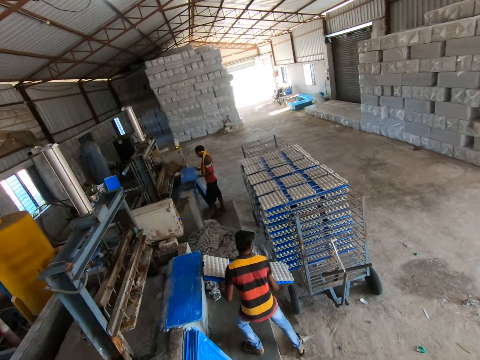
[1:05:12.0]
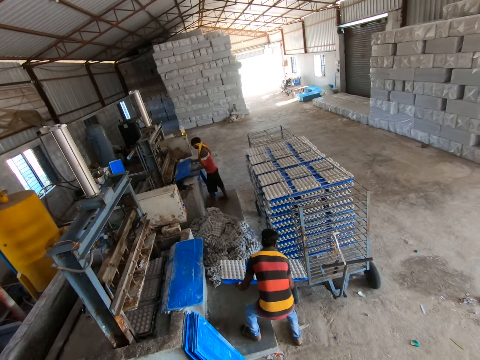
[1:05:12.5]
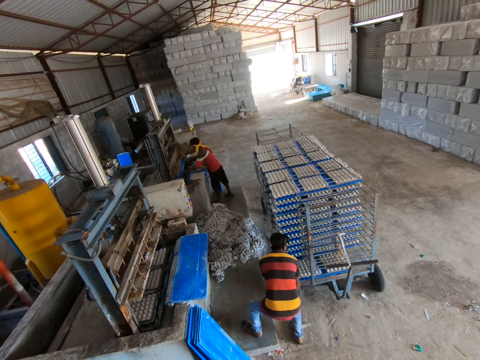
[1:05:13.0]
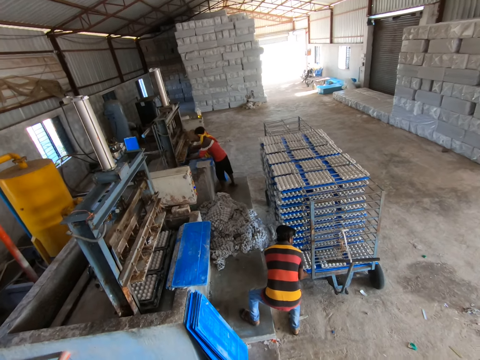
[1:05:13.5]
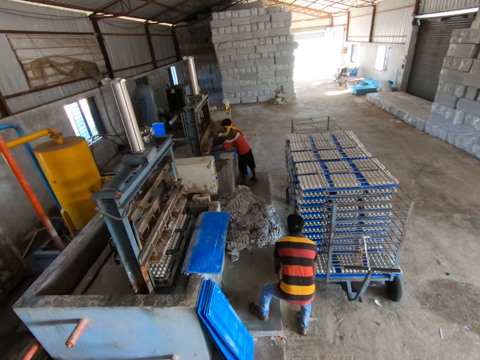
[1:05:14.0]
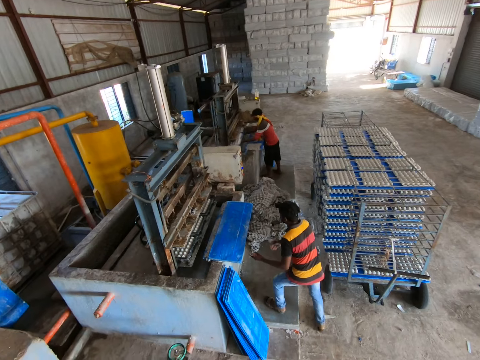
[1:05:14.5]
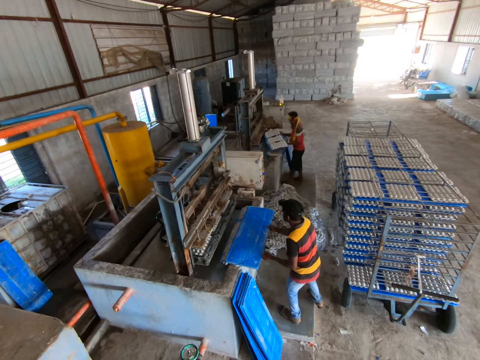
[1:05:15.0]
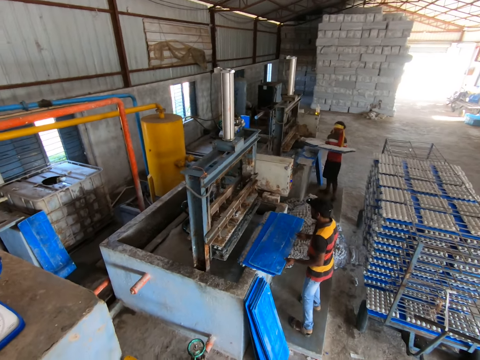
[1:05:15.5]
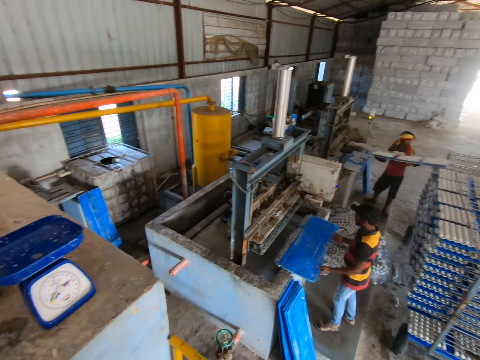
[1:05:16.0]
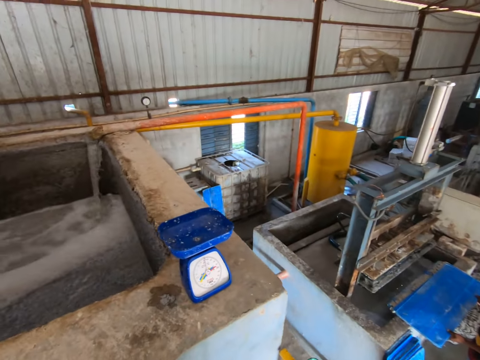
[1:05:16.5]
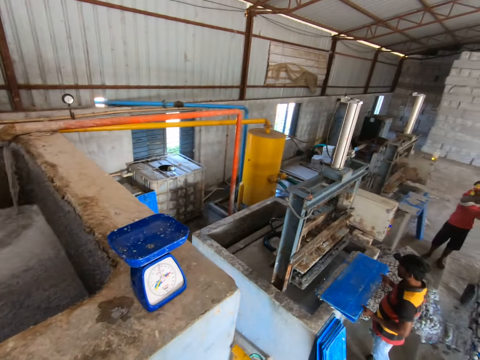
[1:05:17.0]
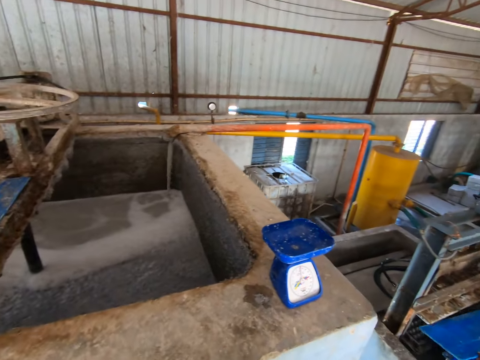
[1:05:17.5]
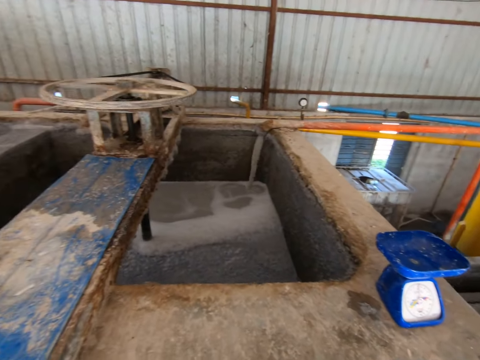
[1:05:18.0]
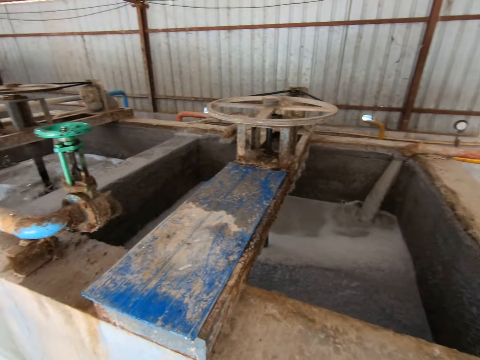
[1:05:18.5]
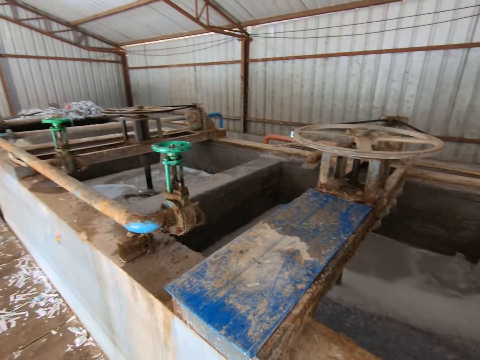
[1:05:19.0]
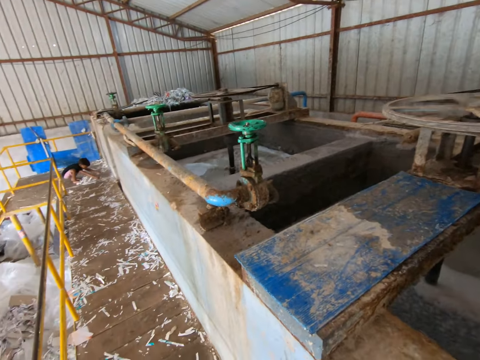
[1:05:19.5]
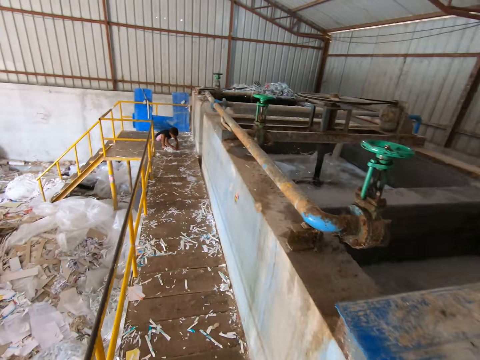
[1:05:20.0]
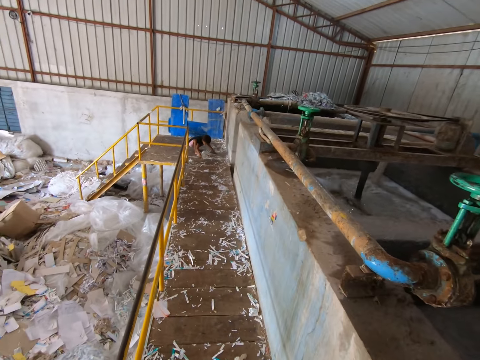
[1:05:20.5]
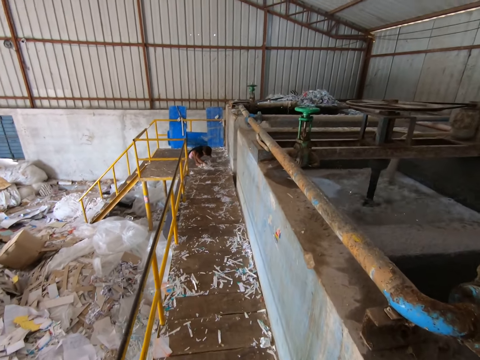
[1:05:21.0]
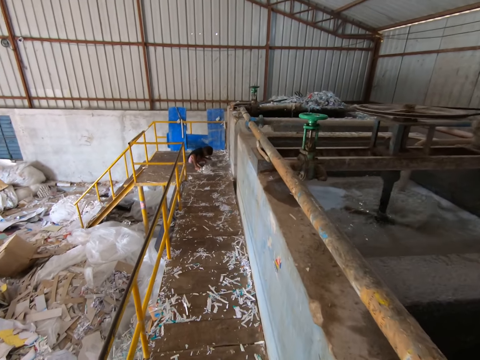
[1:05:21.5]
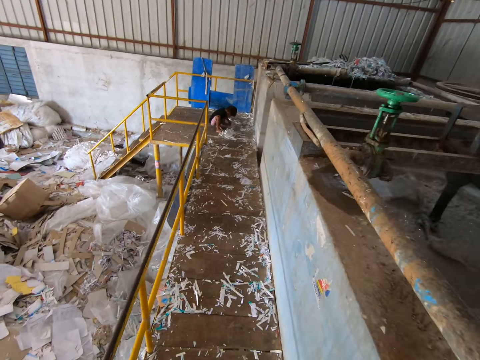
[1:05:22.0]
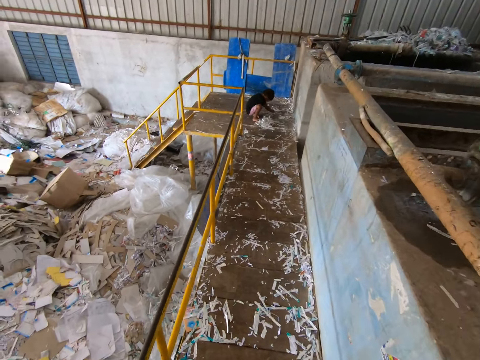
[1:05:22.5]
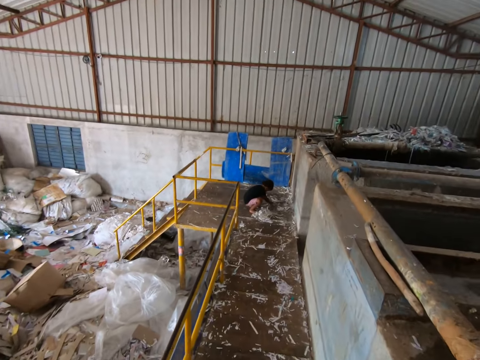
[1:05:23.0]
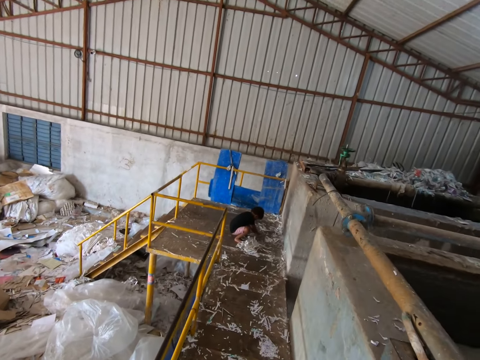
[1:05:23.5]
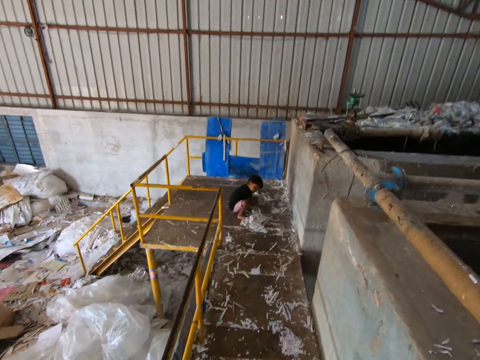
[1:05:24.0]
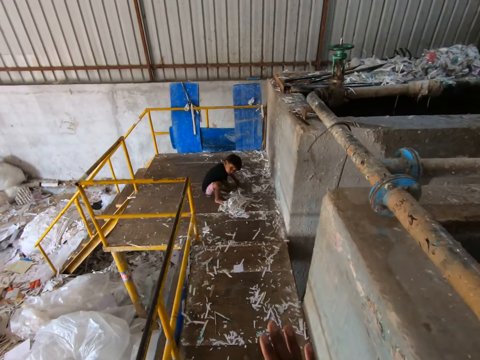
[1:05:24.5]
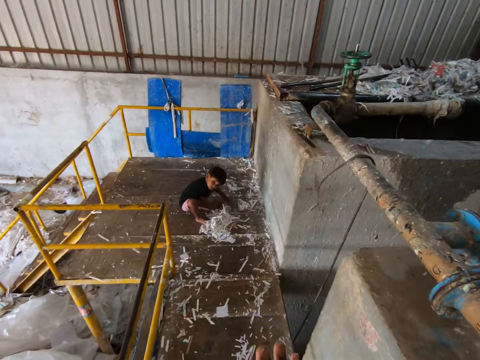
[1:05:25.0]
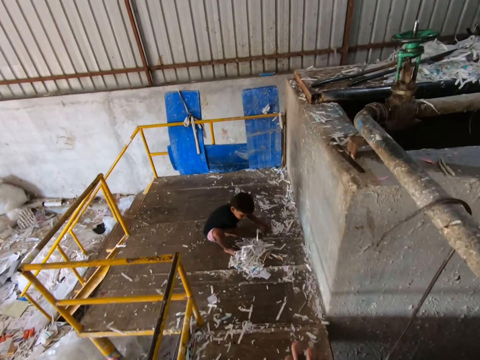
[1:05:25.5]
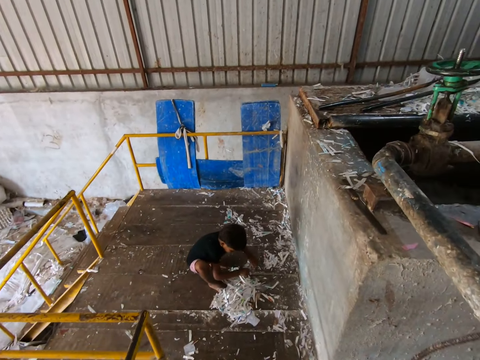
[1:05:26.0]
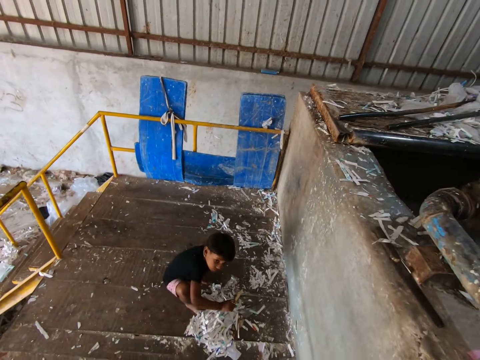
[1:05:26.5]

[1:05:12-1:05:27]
The man passes the sheet to the egg tray machine with his hands and passes the sheet with egg trays from the egg tray machine to the rack with his hands. Another man picks a sheet from the platform with his hands and passes the sheet to the egg tray machine with his hands. The camera wearer moves in the workshop. They interact with the boy. They talk to the boy.

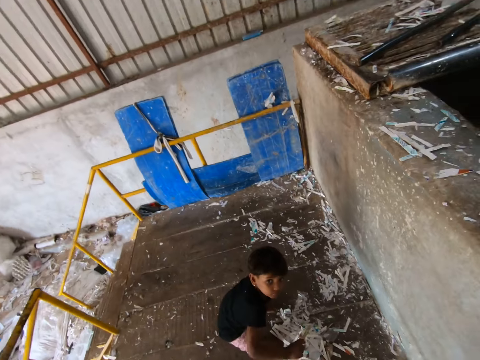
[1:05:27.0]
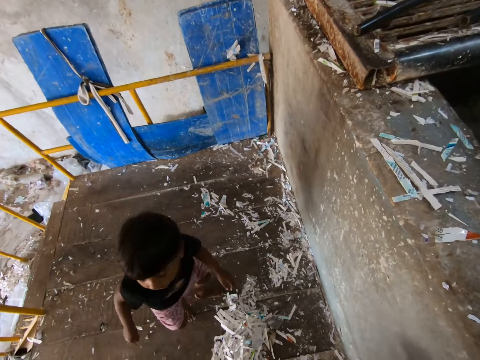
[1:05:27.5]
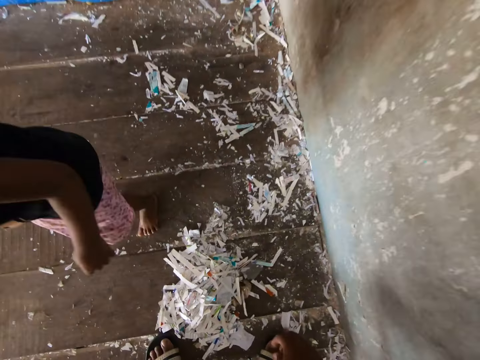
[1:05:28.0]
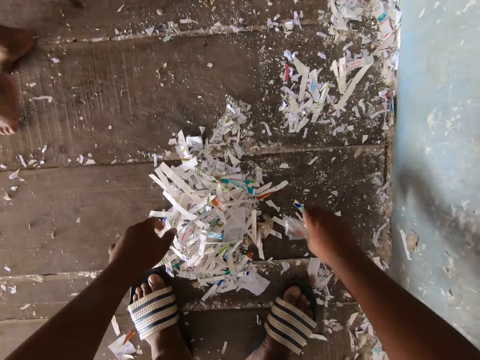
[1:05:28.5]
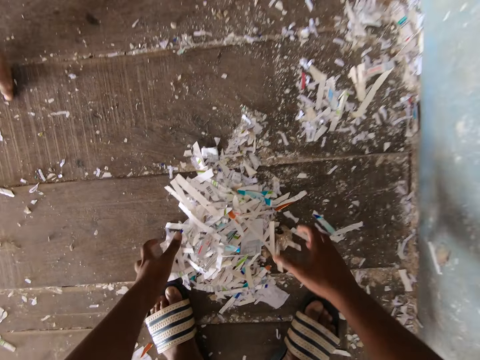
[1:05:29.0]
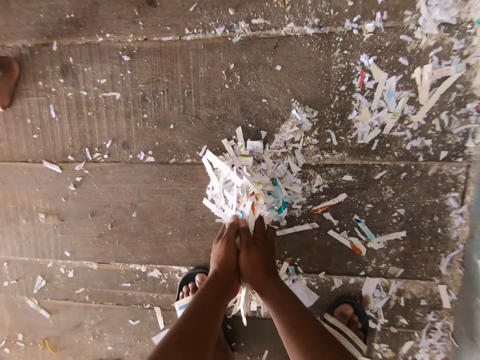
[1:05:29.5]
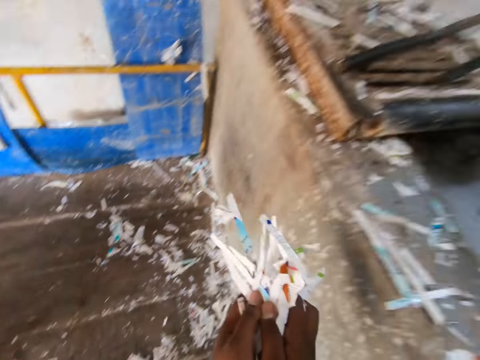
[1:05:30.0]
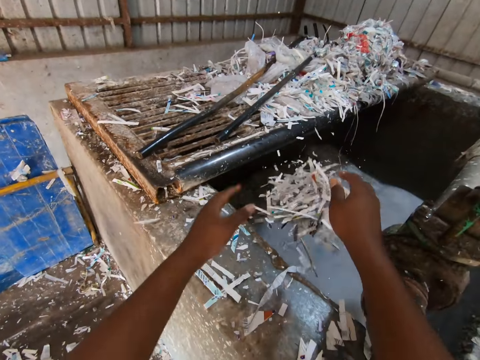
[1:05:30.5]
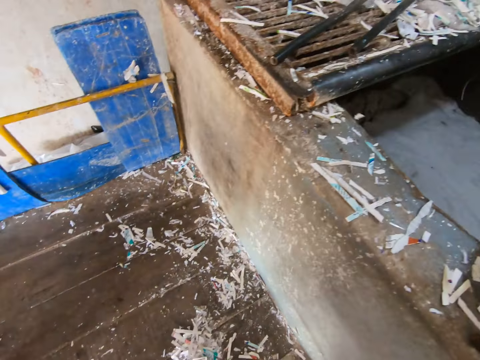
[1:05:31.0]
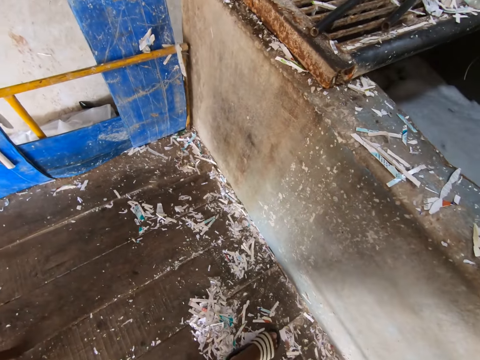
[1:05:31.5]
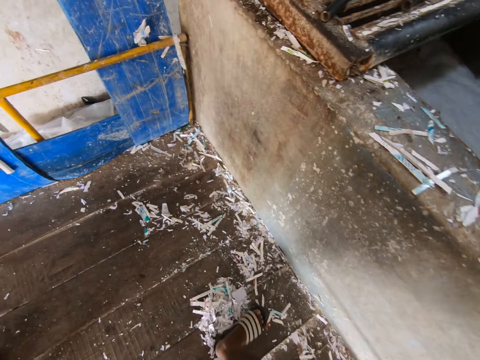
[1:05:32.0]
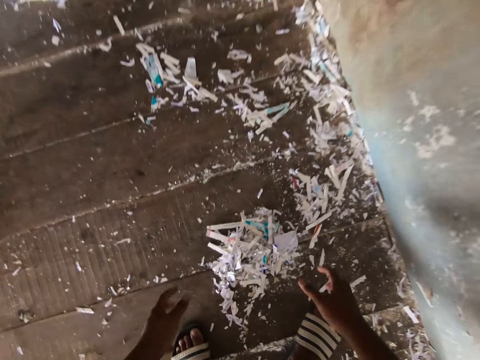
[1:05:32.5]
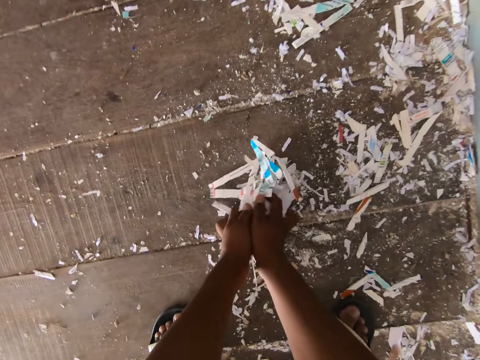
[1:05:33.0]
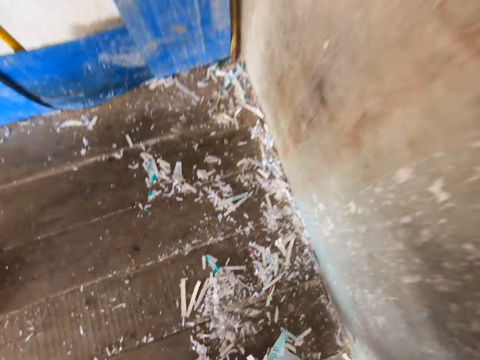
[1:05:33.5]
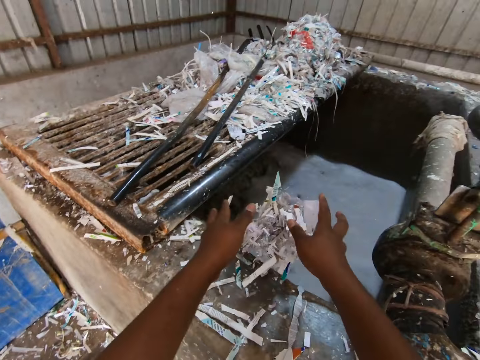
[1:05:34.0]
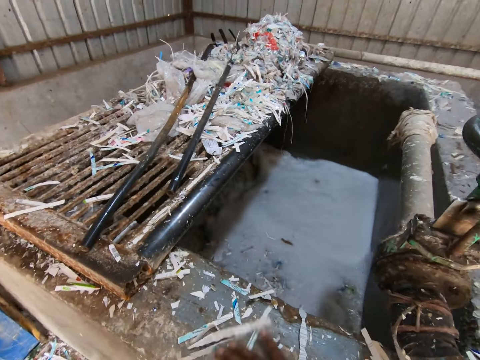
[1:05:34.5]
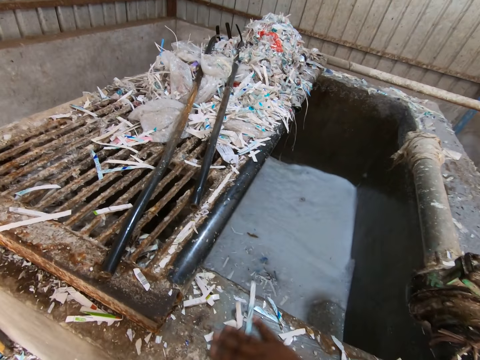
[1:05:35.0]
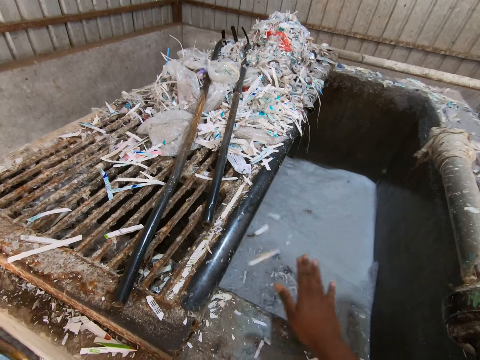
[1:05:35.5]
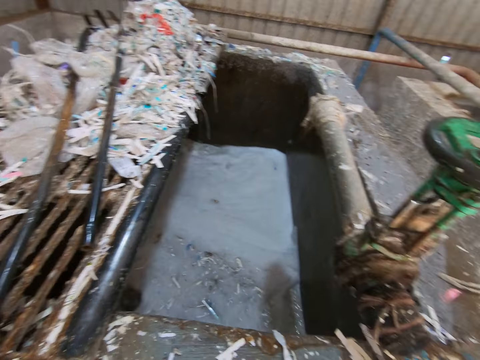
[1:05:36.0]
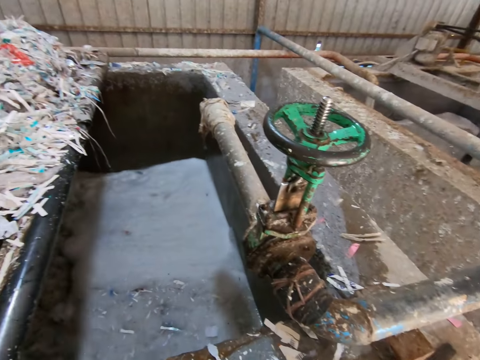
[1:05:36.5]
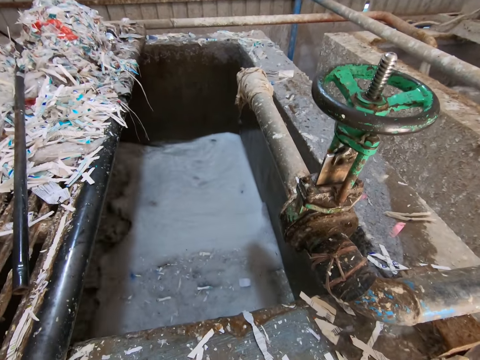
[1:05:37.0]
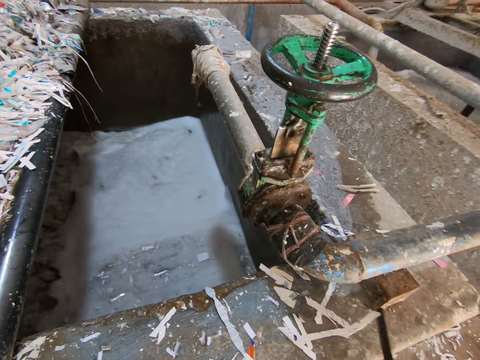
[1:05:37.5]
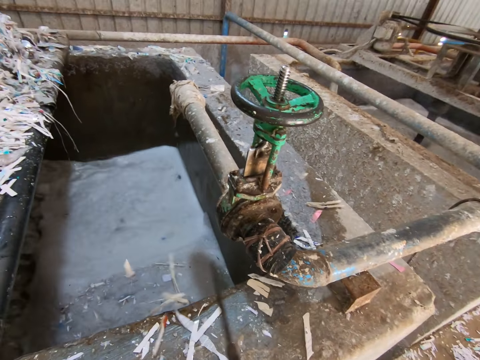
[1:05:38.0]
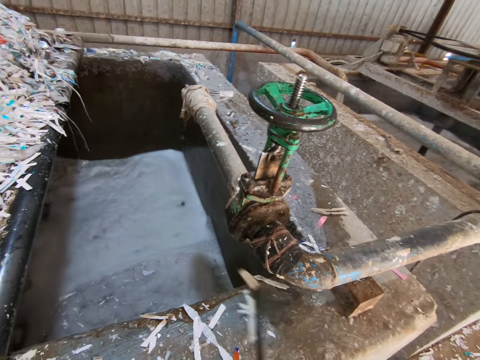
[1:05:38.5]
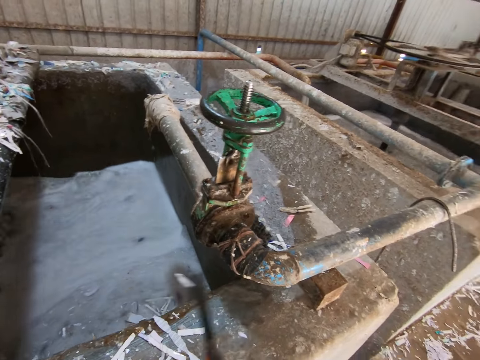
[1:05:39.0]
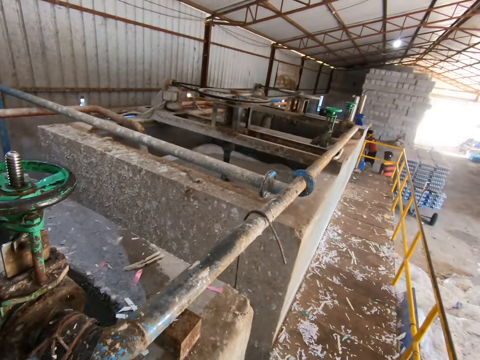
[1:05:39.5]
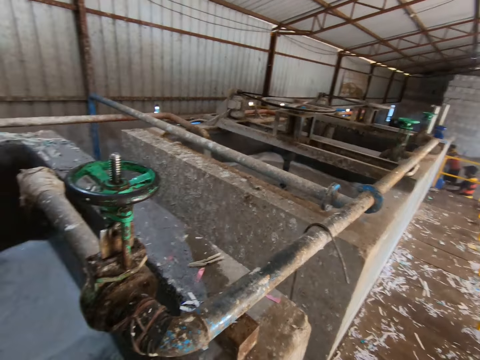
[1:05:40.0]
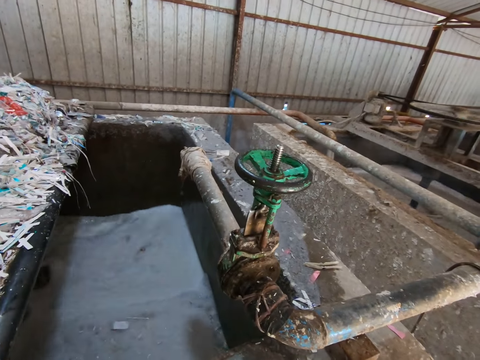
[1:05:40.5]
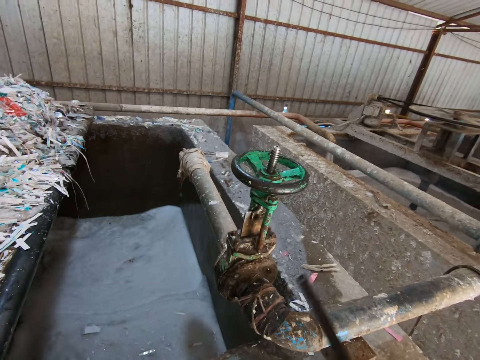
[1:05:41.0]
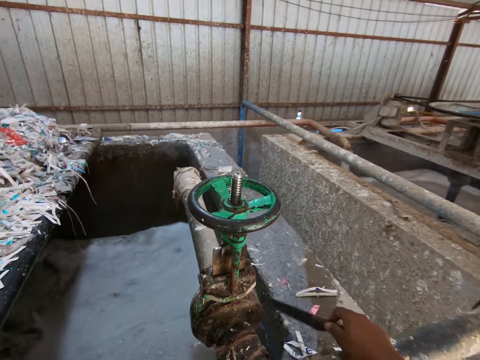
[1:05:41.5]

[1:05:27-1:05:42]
The camera wearer picks some paper scrap from the floor with his hands. He drops the paper scrap in a paper mixer with his hands. He moves some paper scrap on the ground with his right leg. He picks some paper scrap from the floor with his hands and drops the paper scrap in the paper mixer with his hands. He sweeps some paper scrap on the paper mixer wall into the mixer with his hands. He picks a file on the paper mixer wall with his right hand and scrapes some paper scrap on the paper mixer wall into the mixer with the file in his right hand.
